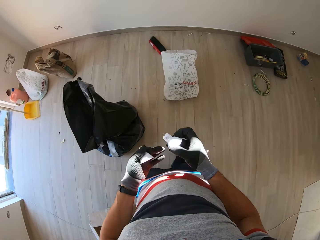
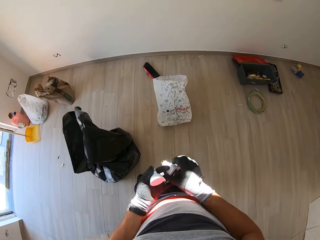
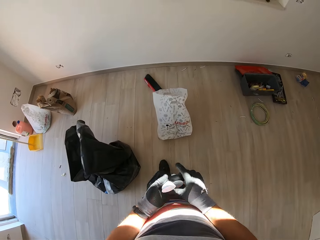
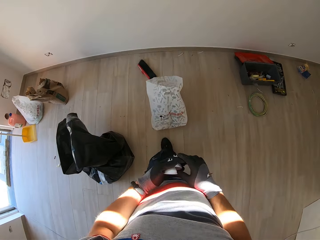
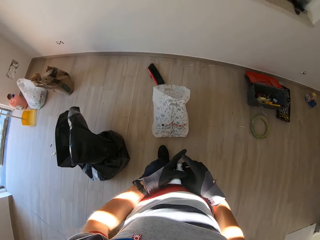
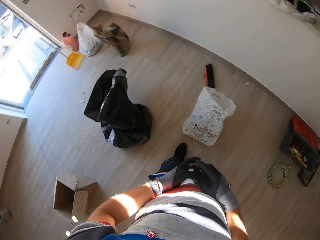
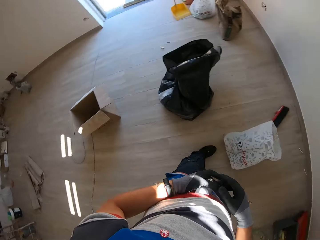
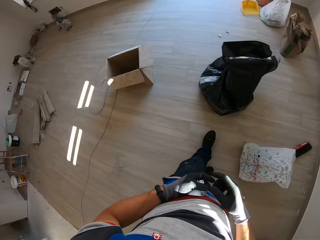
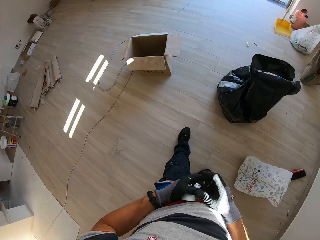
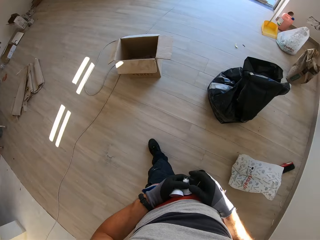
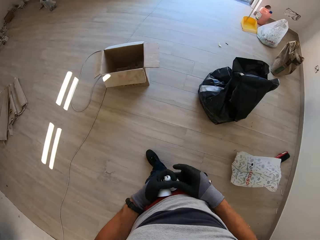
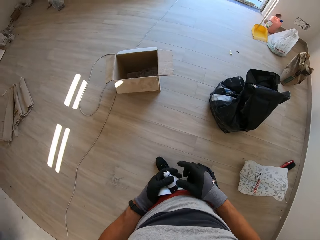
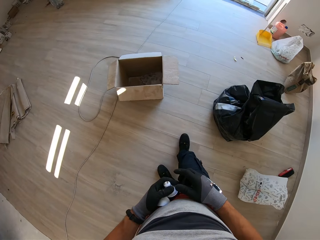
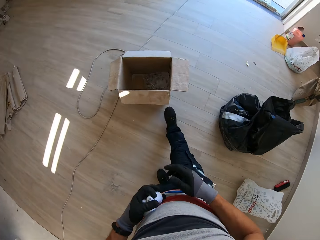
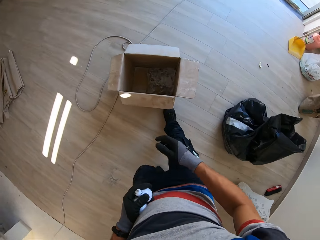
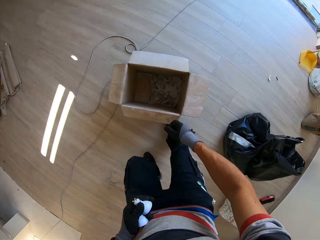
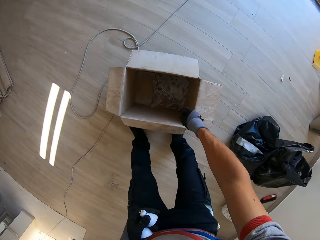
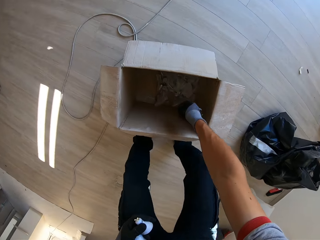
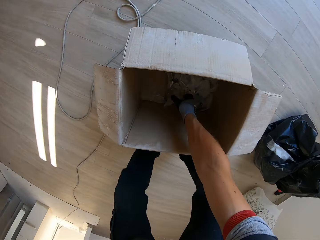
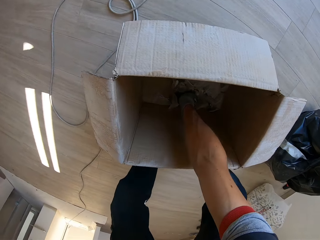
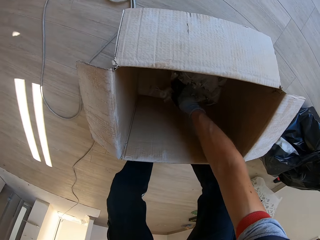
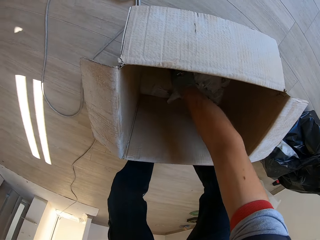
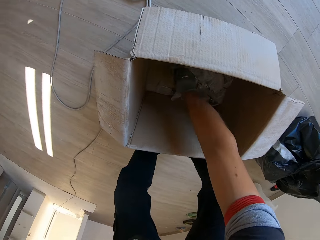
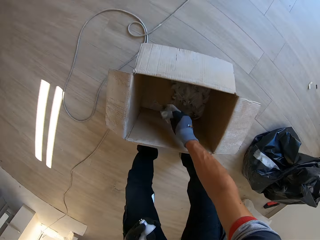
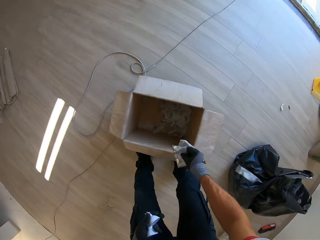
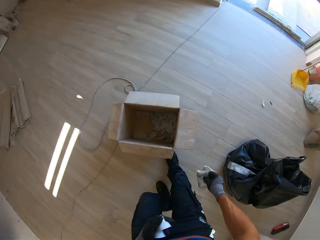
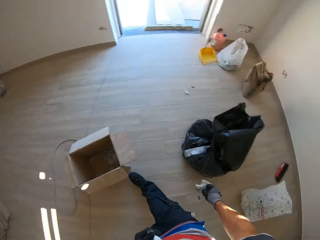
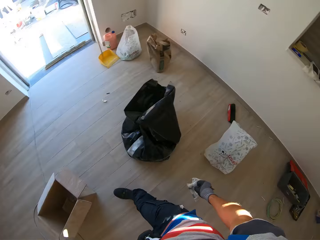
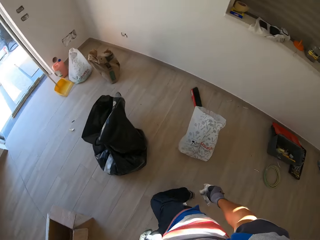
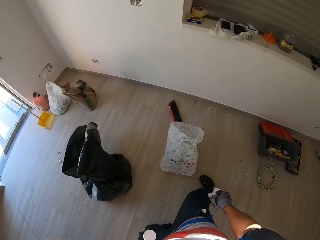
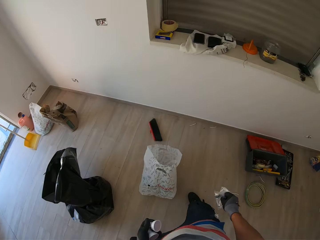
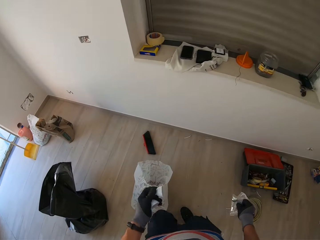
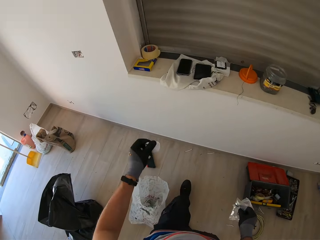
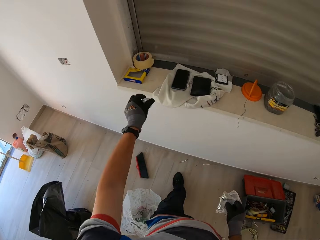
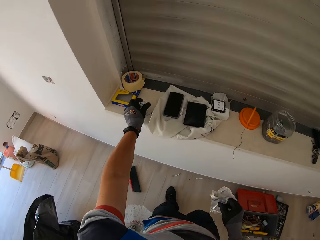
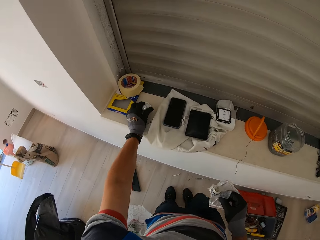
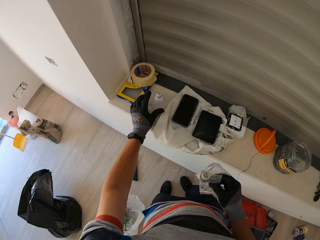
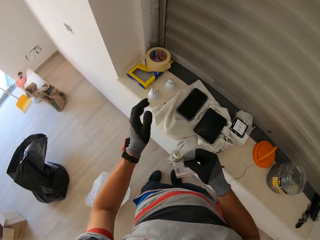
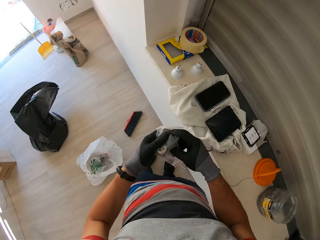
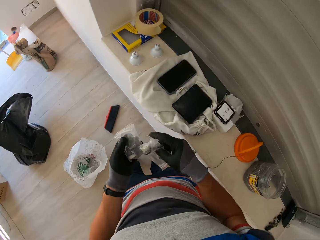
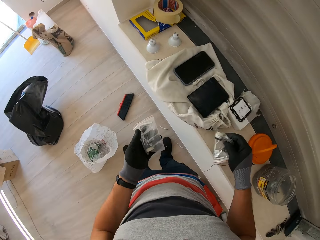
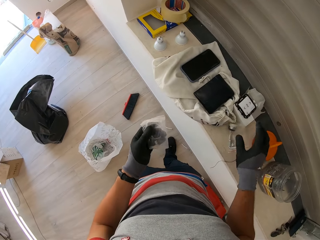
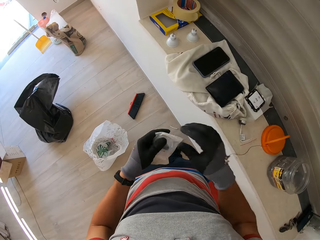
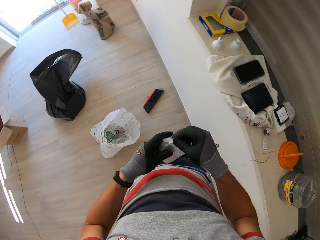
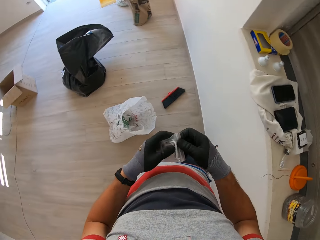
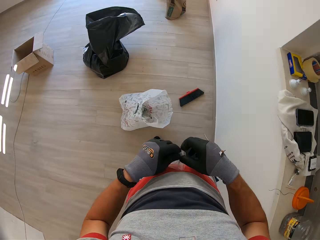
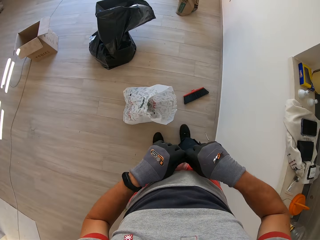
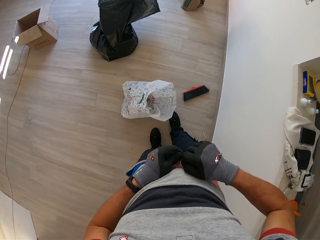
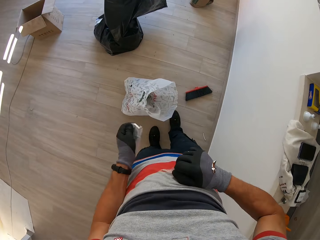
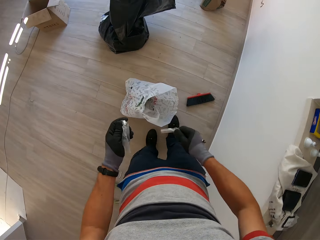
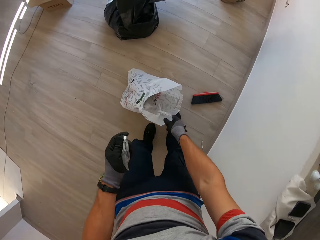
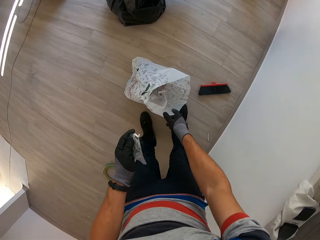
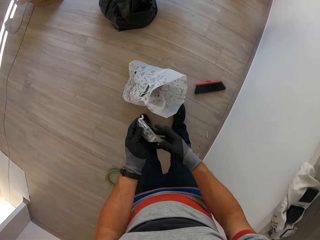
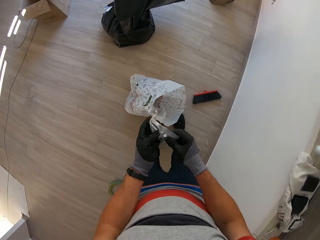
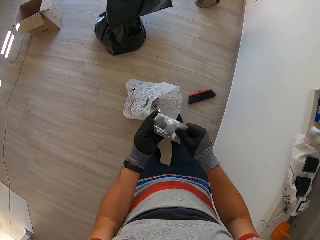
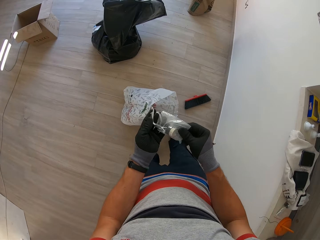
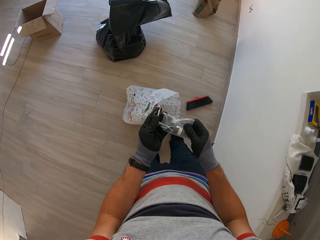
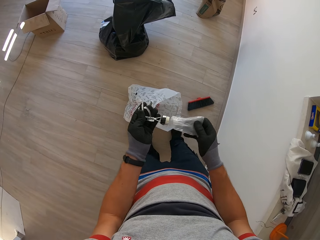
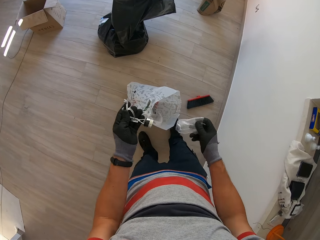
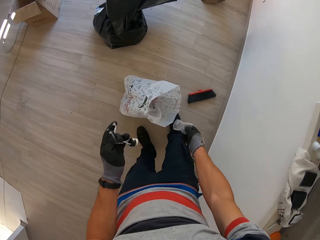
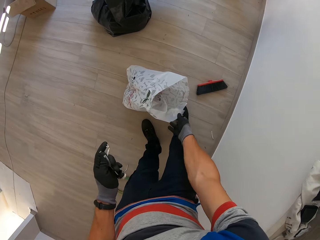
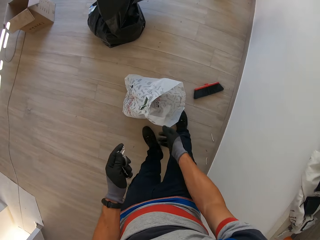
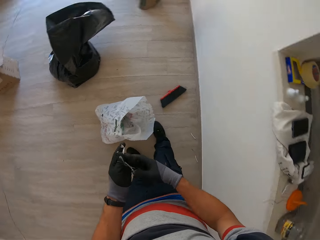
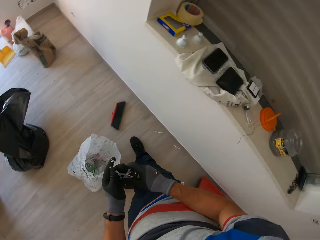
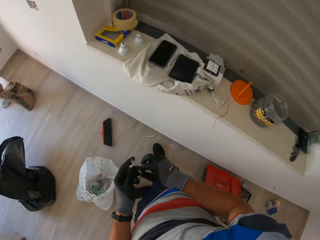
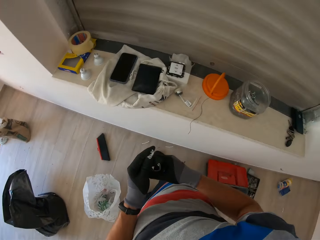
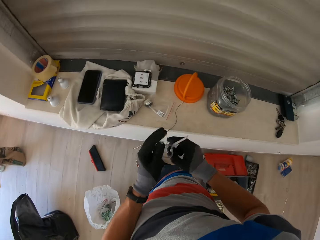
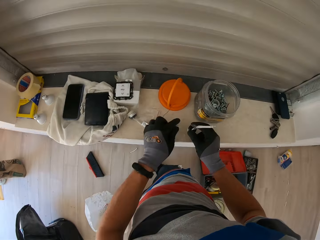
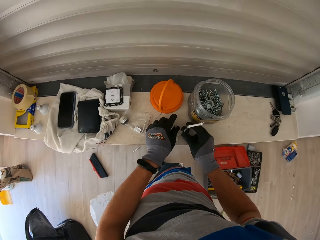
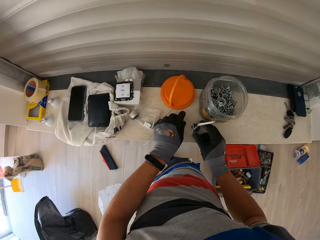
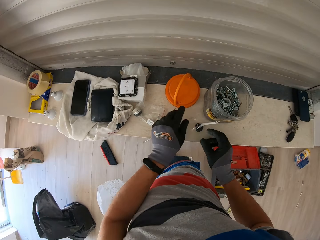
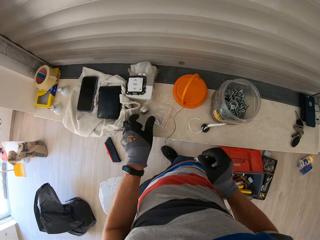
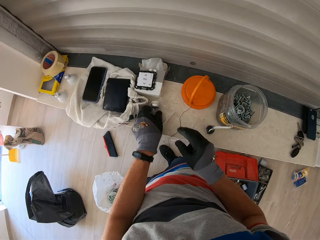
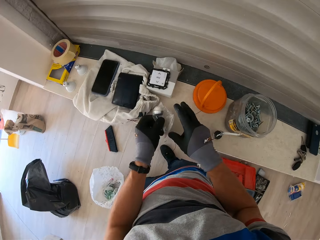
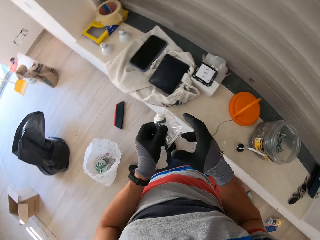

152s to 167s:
The camera wearer throws a box in a paper bag. They walk around. They pick up the paper. They pick up the bulb holder from the box. They walk around. They put bulbs on the frame top. They open the paper. They drop the paper. They remove the bulb holder from the paper bag. They remove the wire. They throw the paper bag on the dust bag. They walk around. They drop the wire.

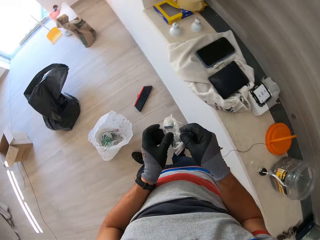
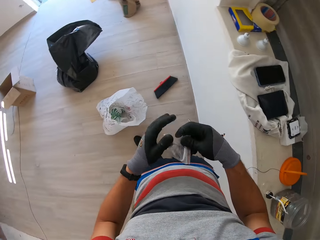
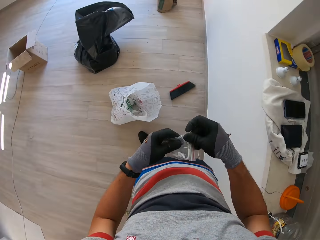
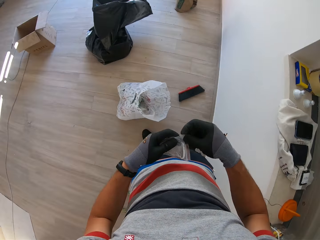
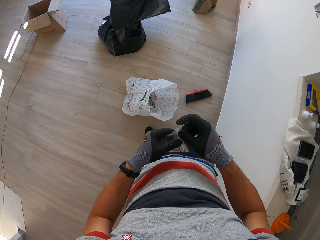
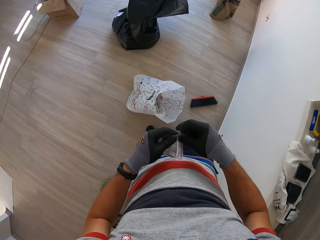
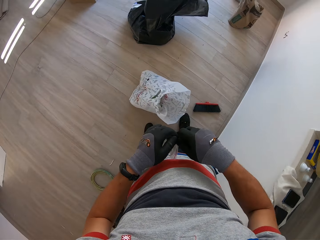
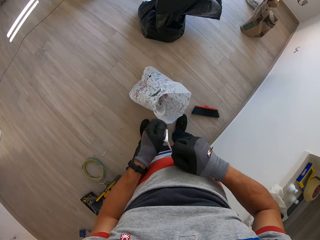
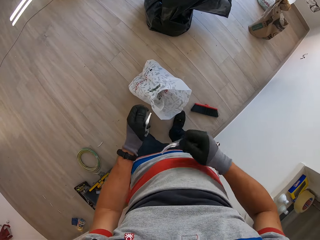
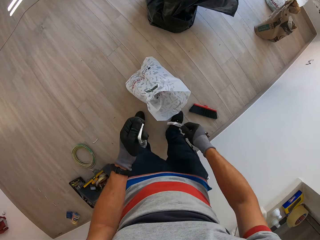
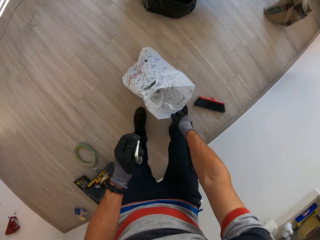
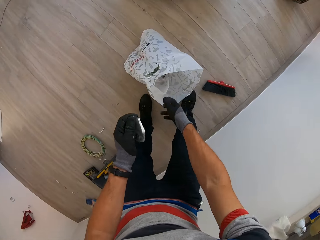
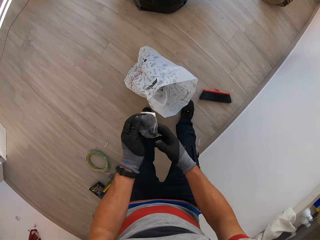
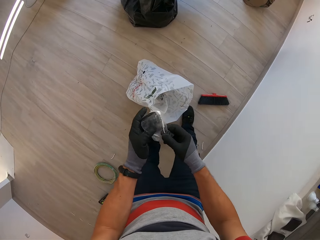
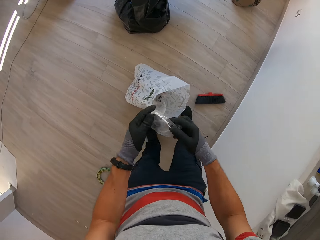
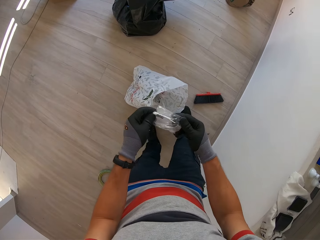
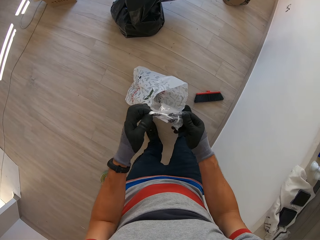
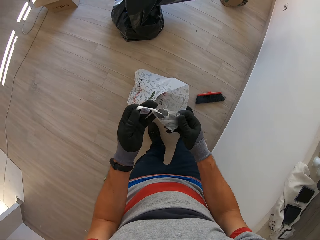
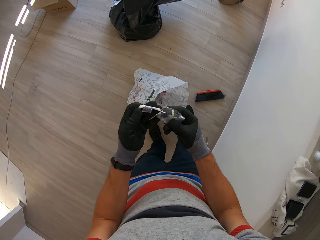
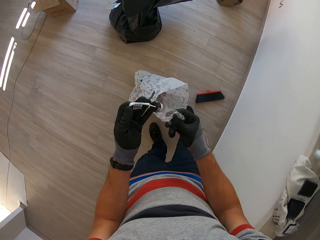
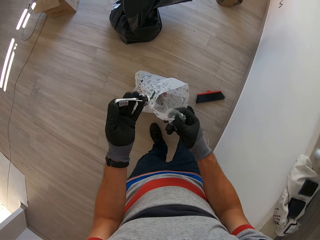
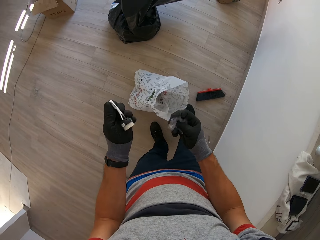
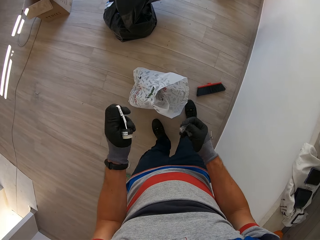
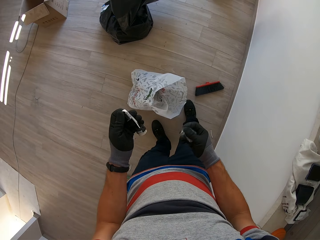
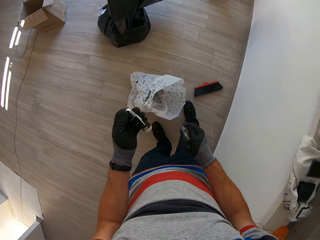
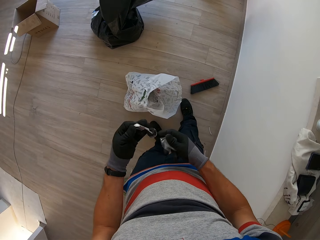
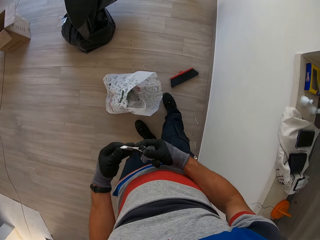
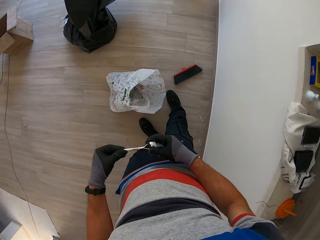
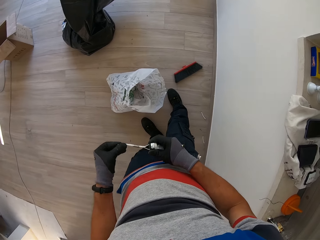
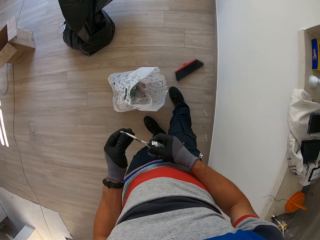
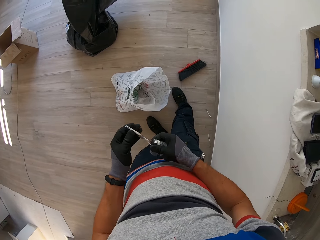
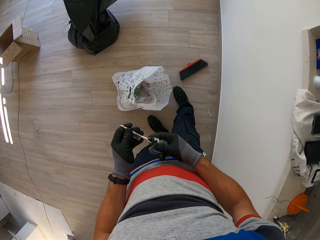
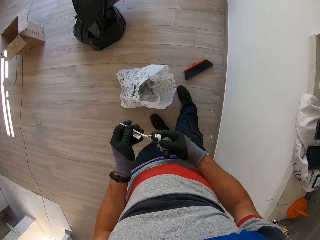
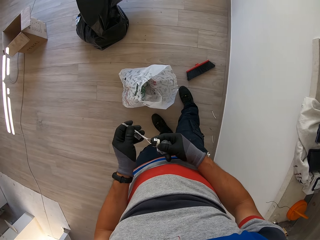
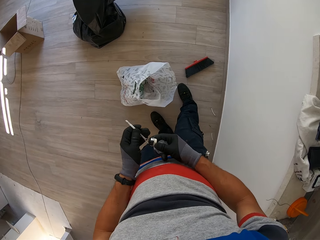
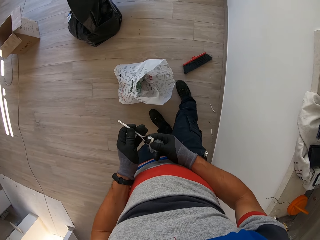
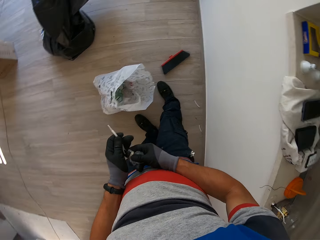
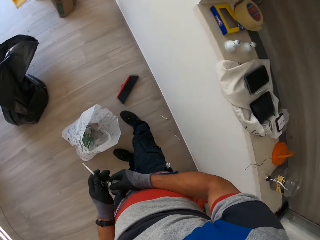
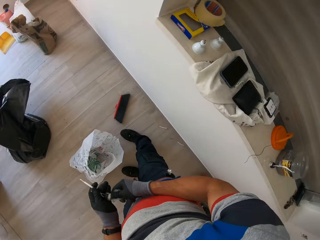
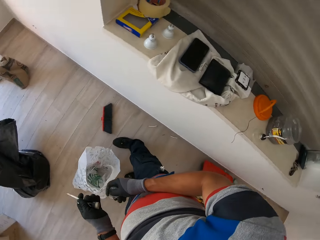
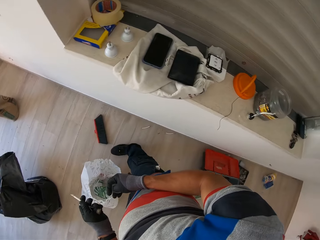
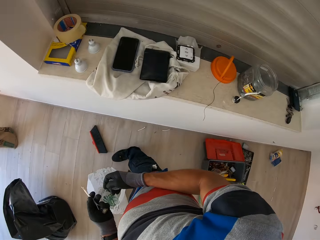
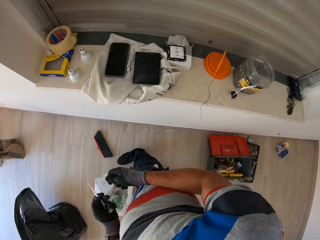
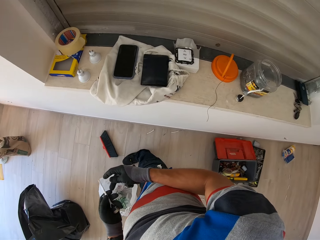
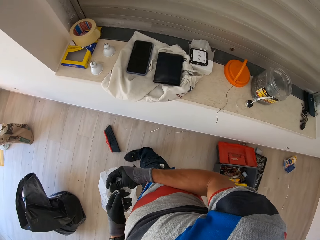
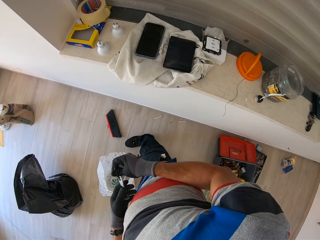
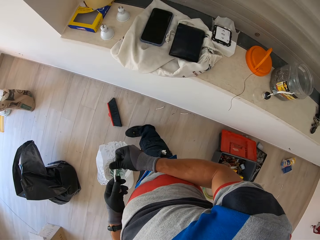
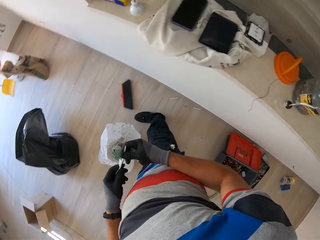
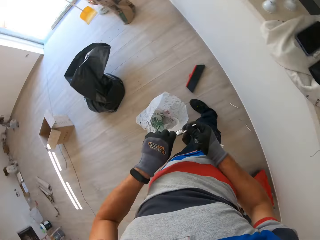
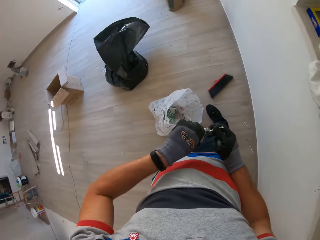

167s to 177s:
The camera wearer picks up the wire. They cut the paper. They drop the paper. They remove the wire. They examine the wire.
